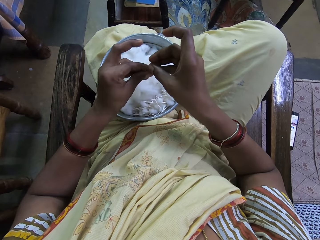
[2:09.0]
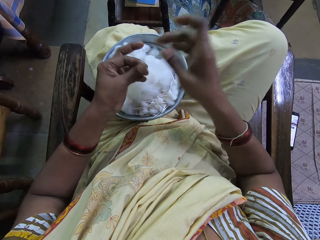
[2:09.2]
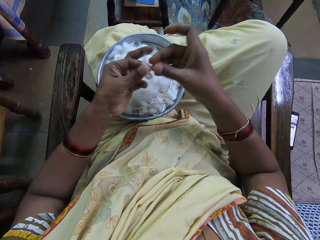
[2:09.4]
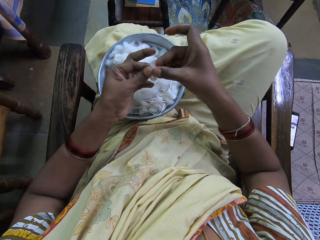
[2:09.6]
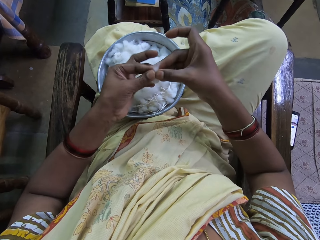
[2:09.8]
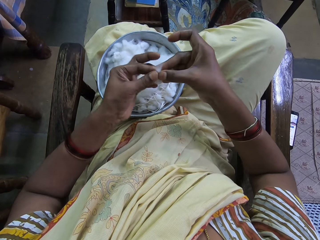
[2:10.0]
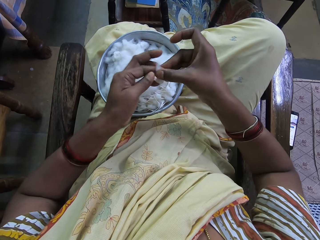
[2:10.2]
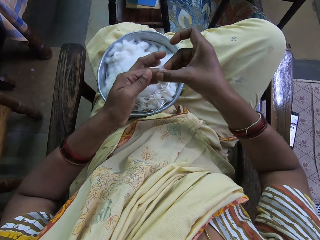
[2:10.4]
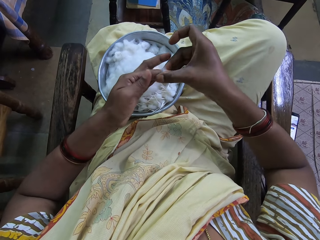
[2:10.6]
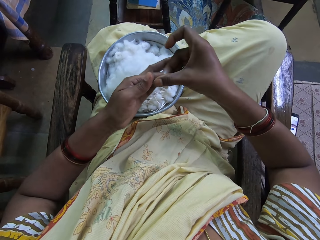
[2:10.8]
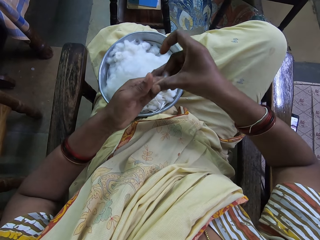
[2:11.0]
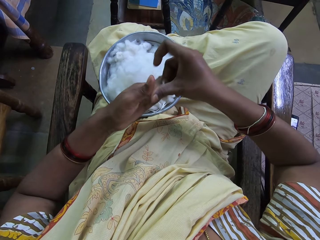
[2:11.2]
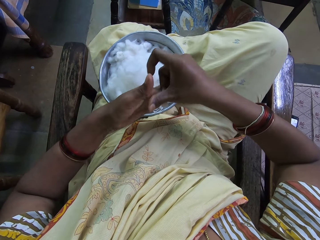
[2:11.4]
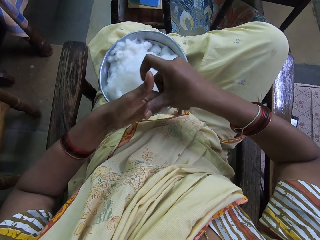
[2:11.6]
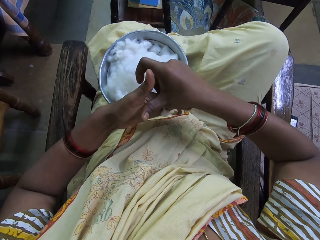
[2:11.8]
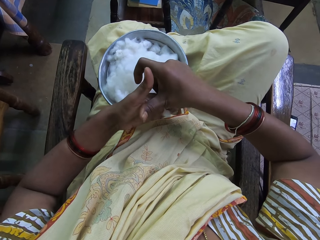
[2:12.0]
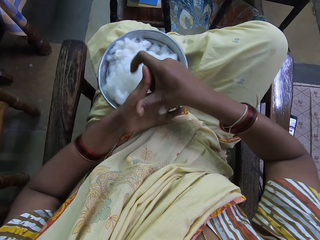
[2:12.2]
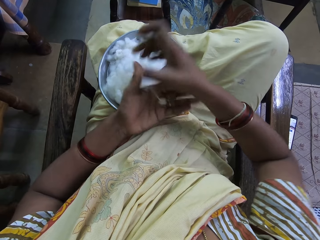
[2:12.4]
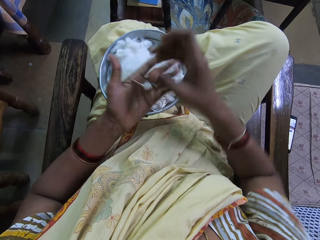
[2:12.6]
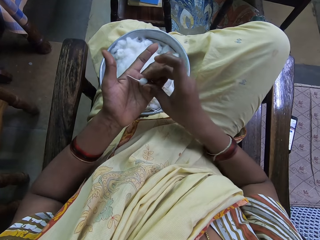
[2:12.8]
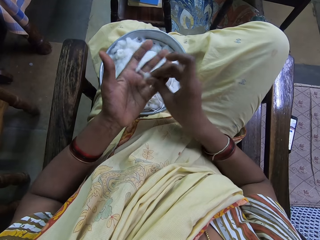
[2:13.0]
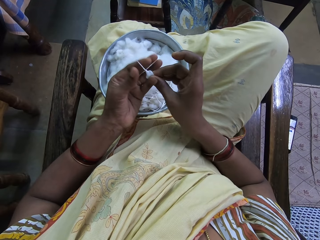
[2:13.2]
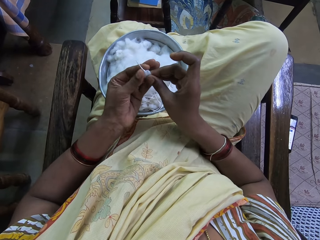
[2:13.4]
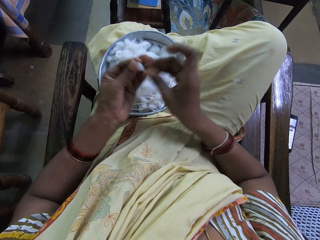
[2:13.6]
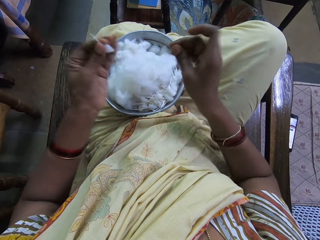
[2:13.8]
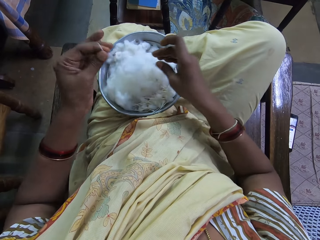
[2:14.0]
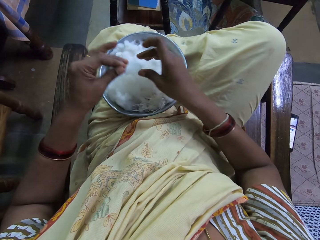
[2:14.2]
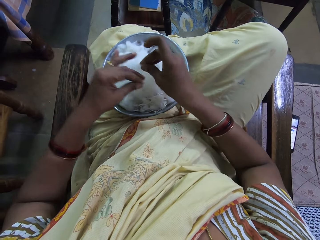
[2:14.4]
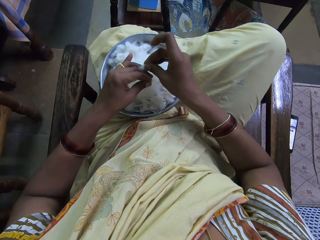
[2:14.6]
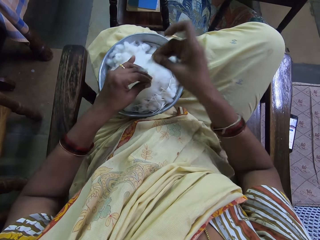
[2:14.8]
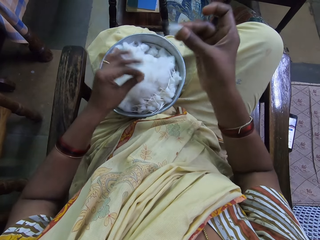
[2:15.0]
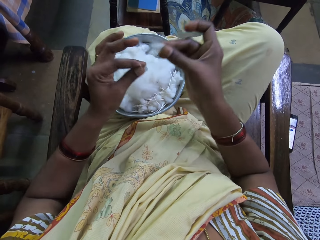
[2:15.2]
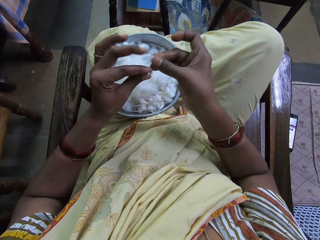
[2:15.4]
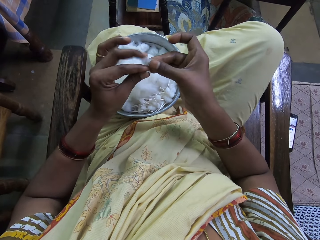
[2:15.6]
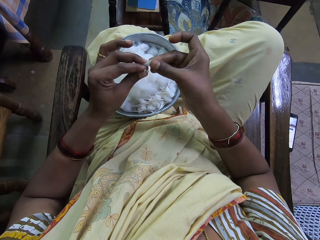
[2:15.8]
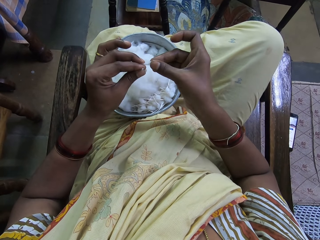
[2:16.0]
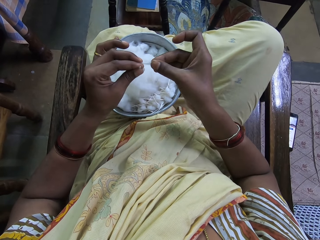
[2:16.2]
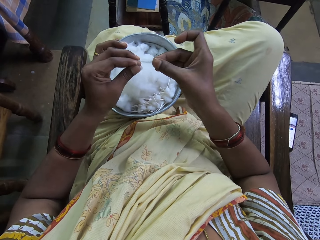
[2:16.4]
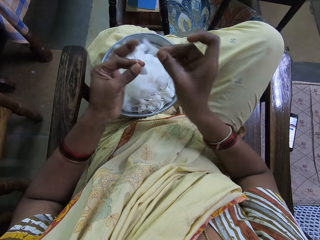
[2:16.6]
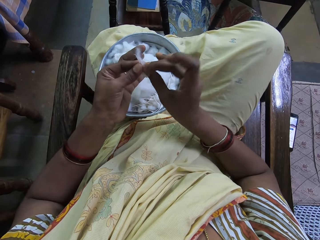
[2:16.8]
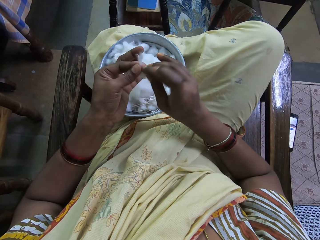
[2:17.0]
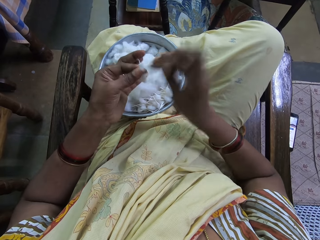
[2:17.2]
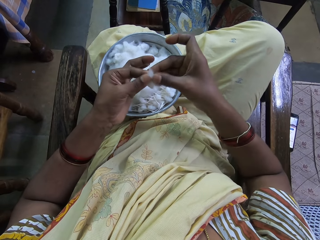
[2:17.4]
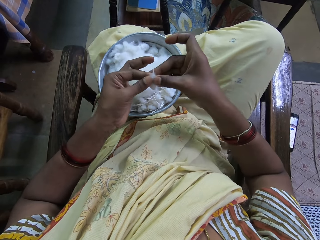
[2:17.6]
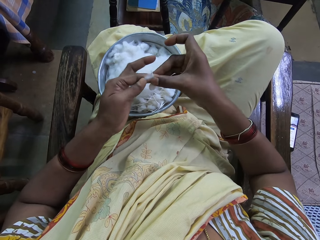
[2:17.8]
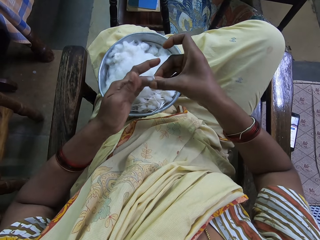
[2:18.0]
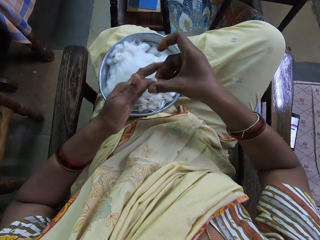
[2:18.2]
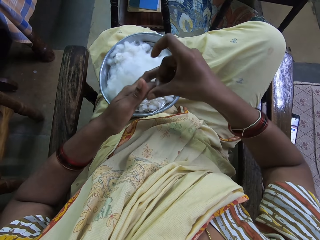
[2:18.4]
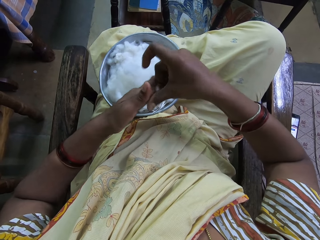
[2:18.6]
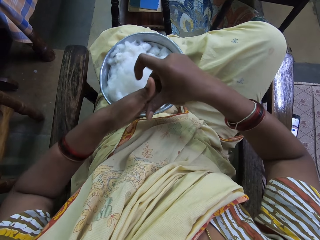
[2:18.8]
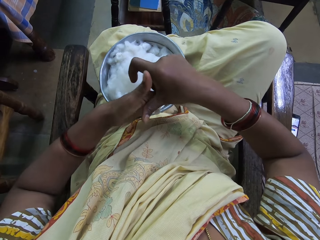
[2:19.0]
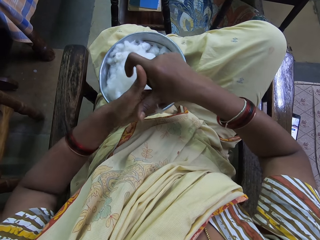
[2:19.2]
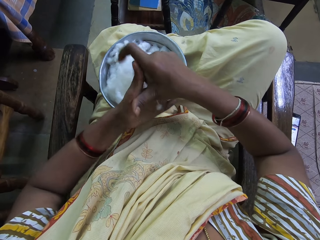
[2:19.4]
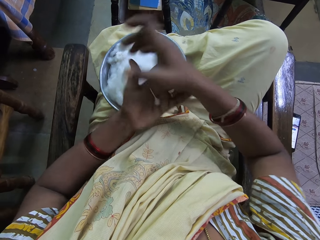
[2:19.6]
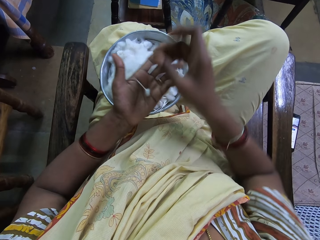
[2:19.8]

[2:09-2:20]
The camera wearer rotates the cotton wool. They pick up the cotton wool. They cut the cotton wool. They stretch the cotton wool. They shape the cotton wool. They rotate the cotton wool.

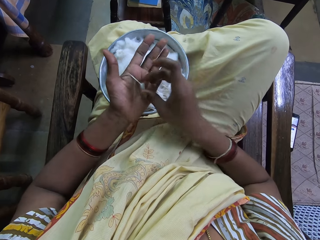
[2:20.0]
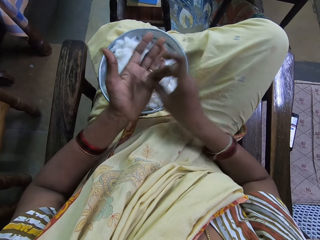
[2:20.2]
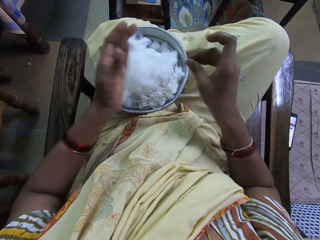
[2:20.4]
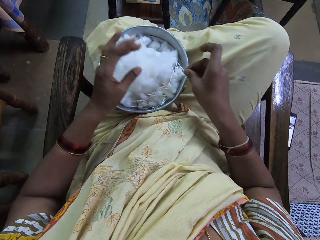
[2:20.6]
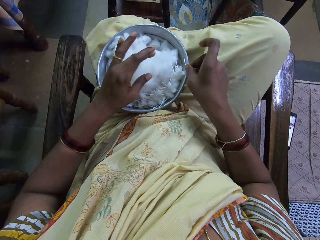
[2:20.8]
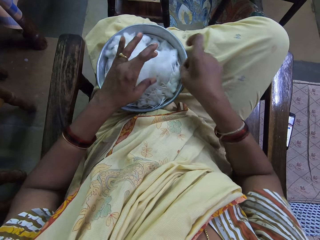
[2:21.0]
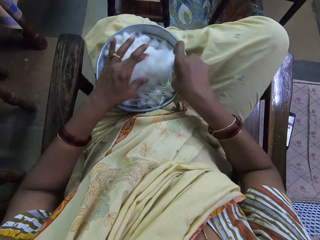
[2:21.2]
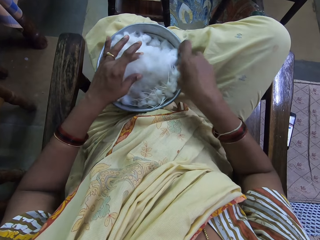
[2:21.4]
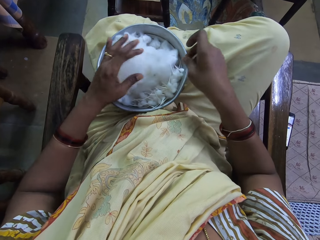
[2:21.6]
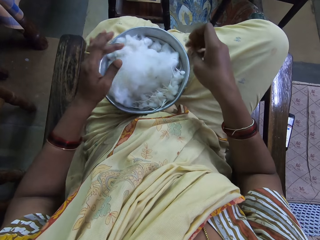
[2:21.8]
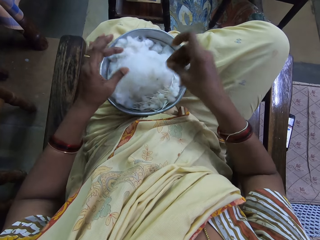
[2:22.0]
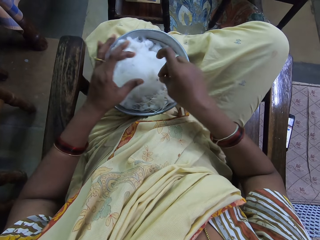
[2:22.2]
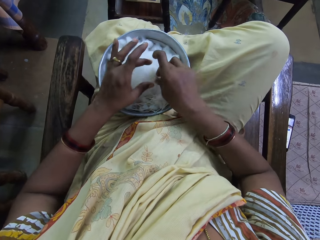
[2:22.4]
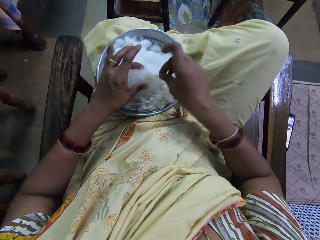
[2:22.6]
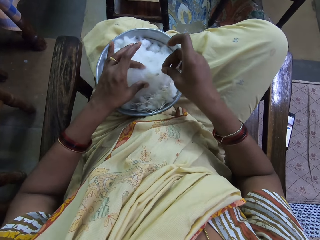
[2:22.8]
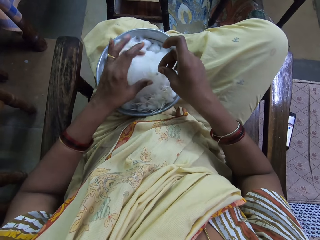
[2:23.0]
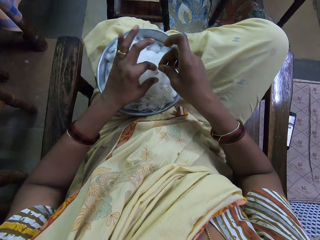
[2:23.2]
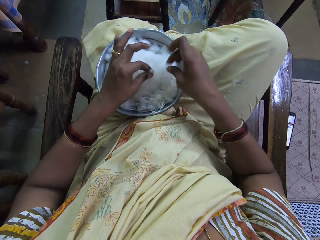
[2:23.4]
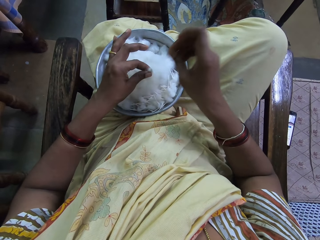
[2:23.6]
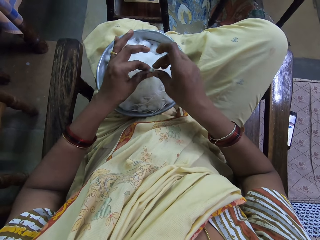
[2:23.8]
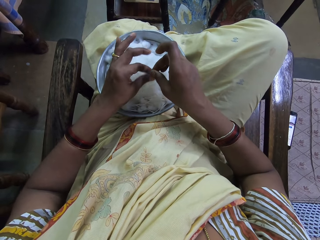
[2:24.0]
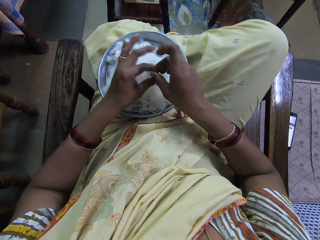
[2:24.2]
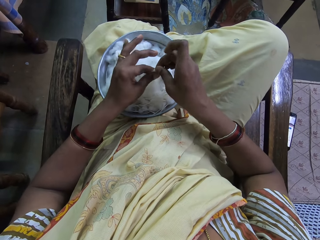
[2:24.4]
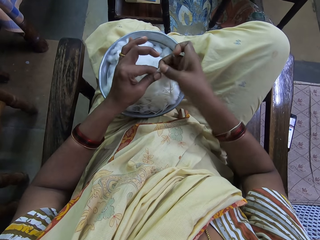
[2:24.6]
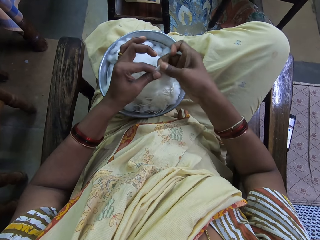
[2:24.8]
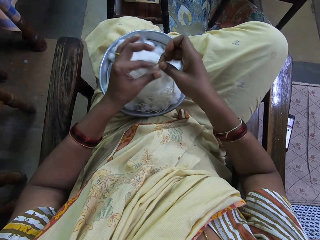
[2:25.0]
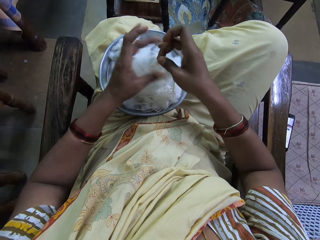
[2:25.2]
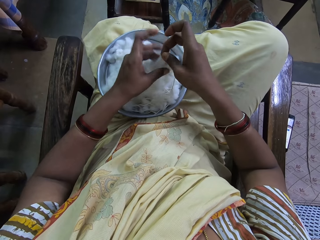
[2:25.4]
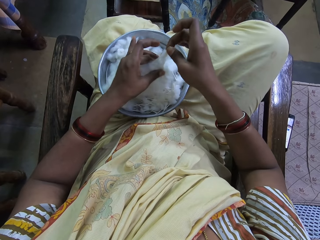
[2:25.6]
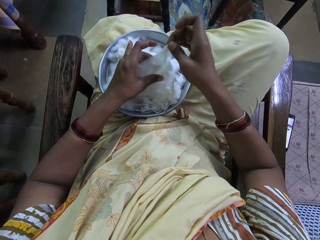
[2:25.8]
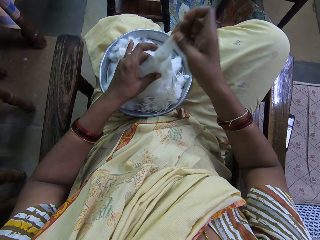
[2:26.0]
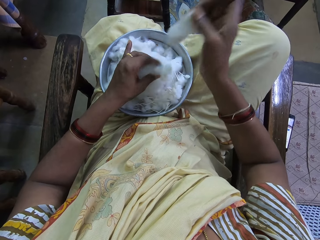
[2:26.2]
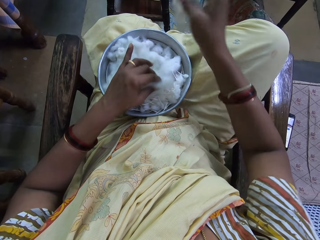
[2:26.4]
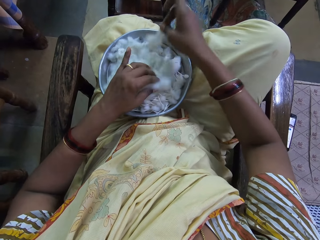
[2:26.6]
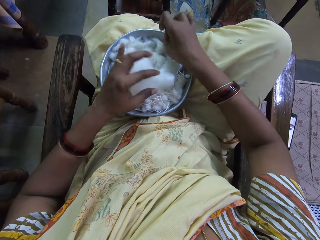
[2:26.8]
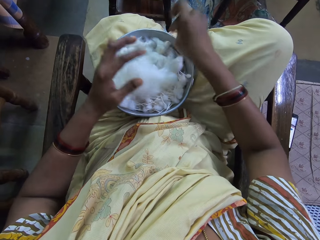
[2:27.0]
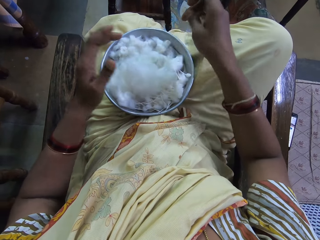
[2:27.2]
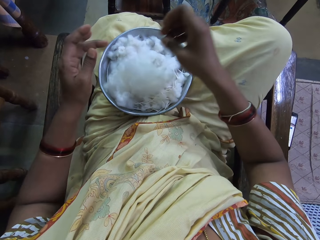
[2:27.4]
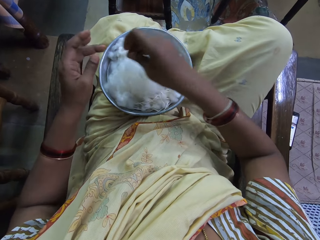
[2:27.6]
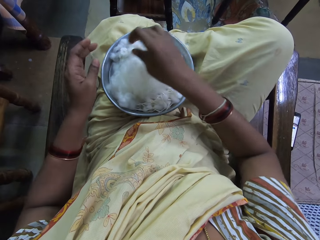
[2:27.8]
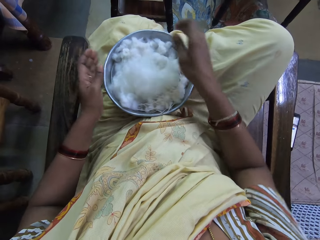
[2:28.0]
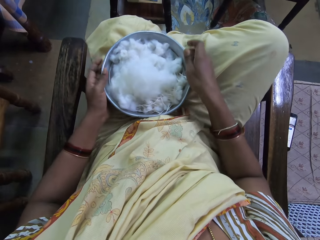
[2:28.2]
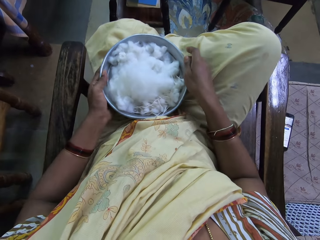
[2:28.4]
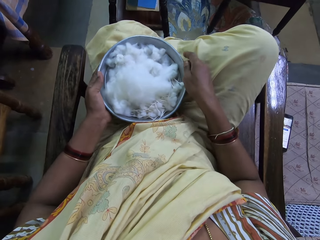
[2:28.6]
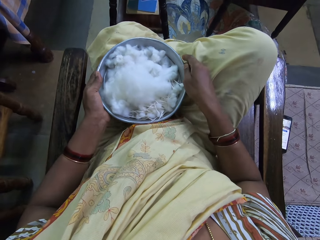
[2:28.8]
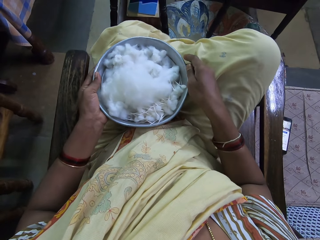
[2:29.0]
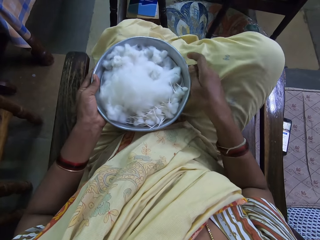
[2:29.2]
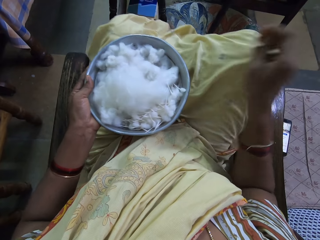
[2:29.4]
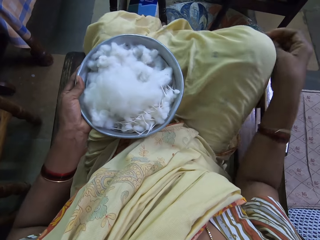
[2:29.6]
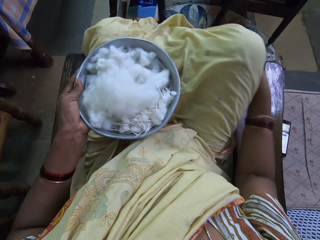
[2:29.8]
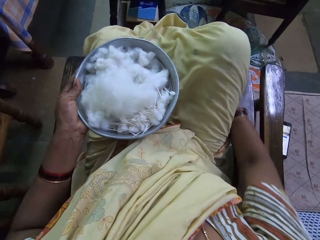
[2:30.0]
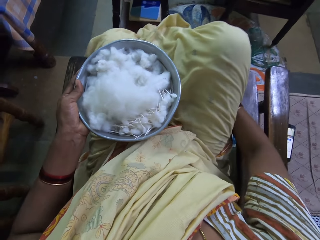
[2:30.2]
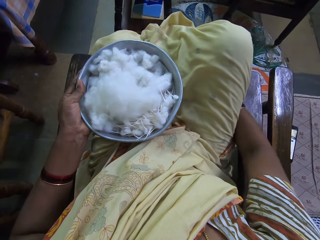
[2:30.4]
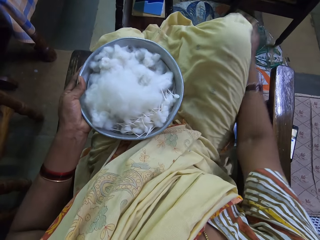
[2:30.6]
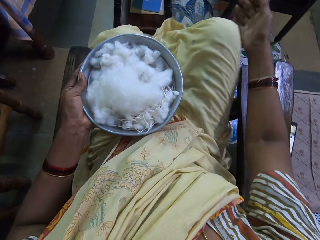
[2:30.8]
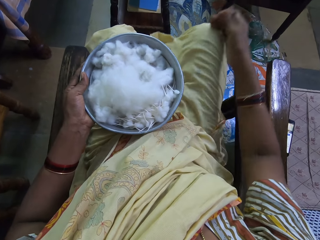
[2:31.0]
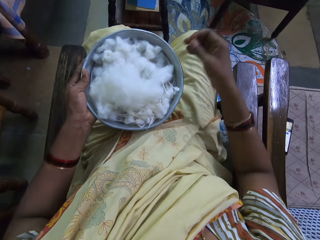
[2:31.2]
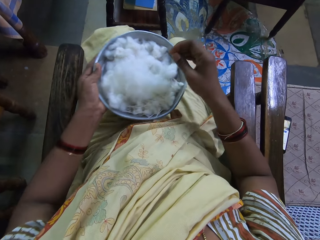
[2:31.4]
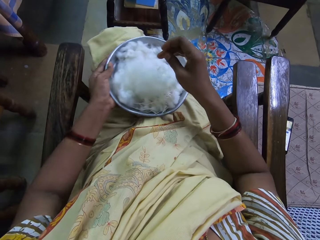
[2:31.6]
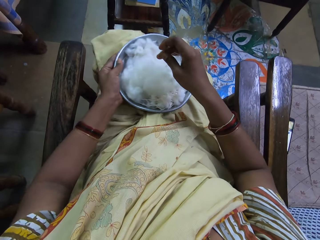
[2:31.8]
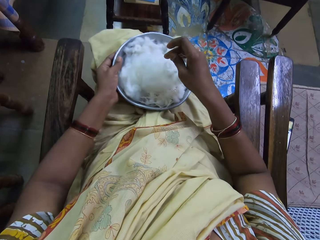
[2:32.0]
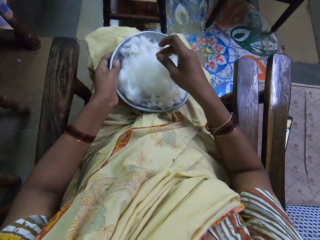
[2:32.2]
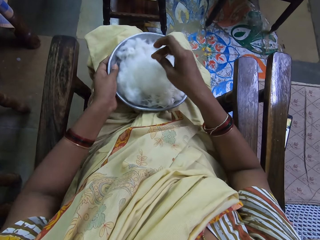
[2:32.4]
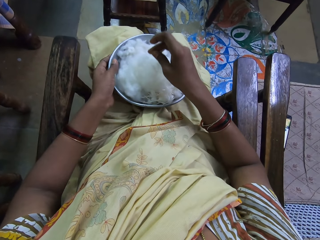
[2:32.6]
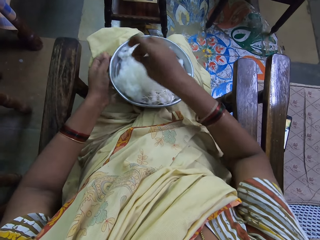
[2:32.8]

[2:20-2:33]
The camera wearer picks up cotton wool. They drop the cotton wool. They pick up the cotton wool. They cut the cotton wool. They put down the cotton wool. They pick up something. They drop the object. They pick up a tray. They touch a cloth. They hold the cotton tray. They drop the tray.
